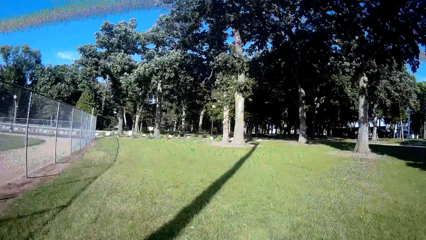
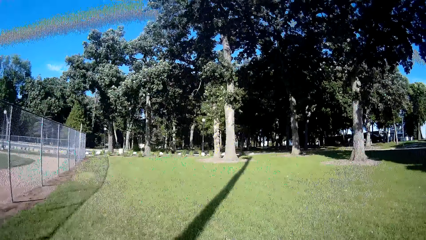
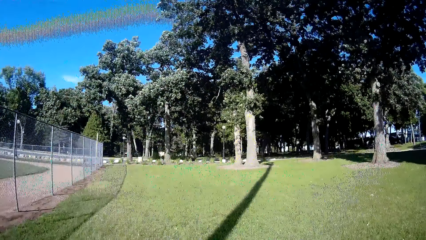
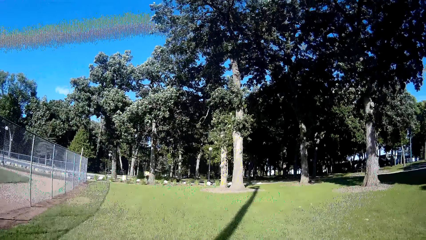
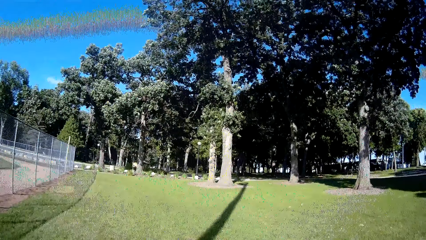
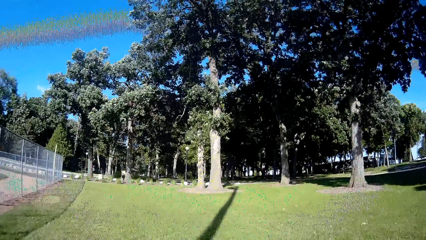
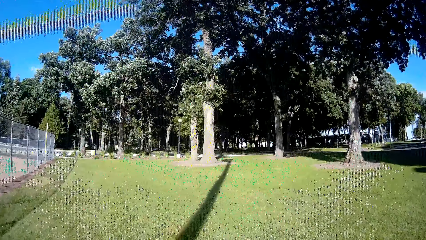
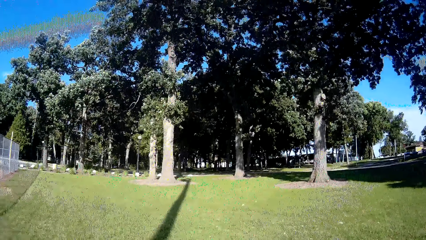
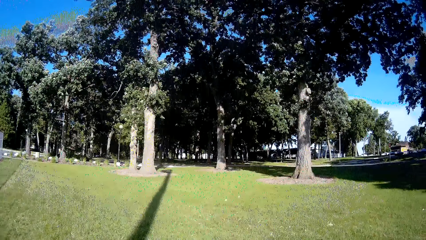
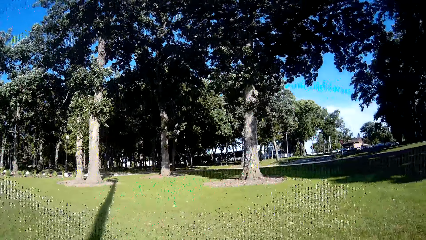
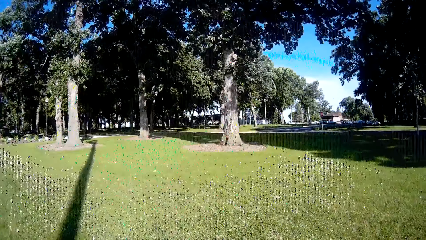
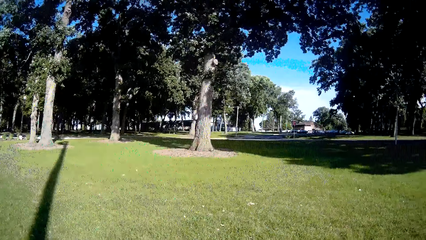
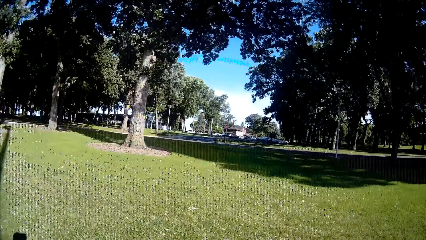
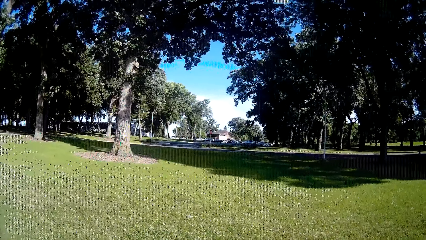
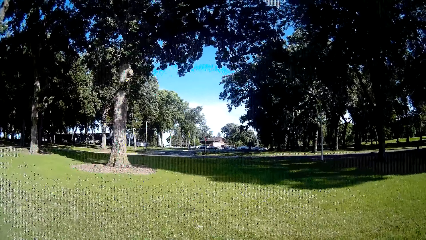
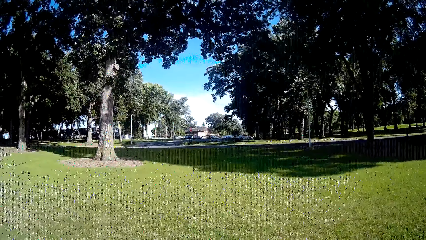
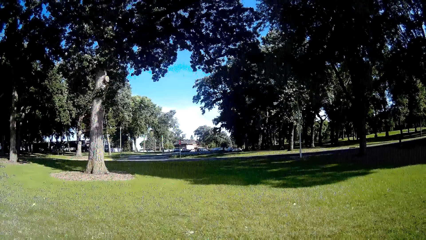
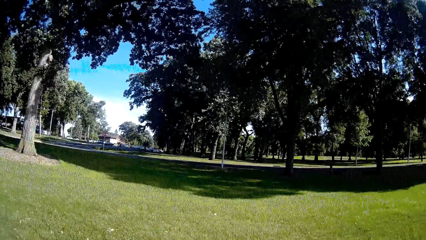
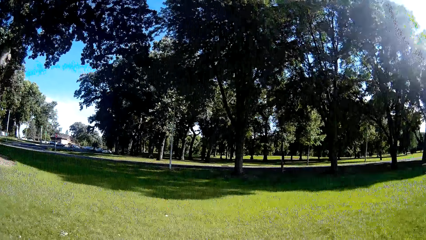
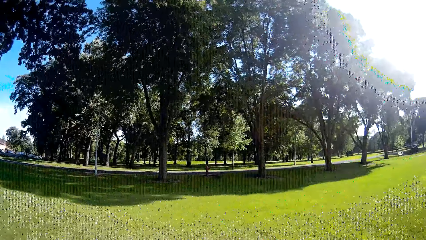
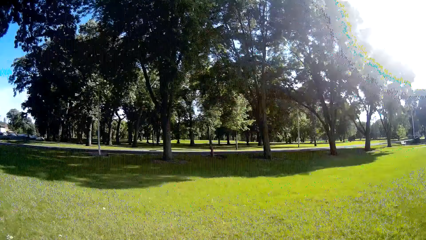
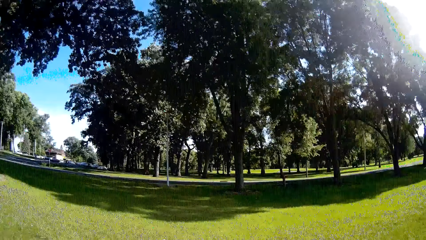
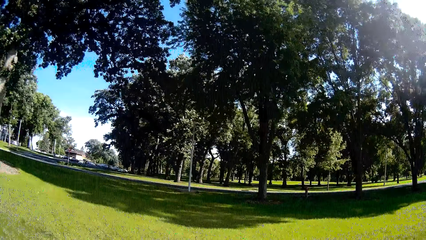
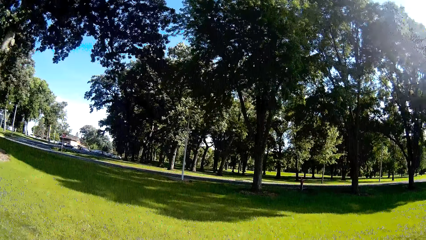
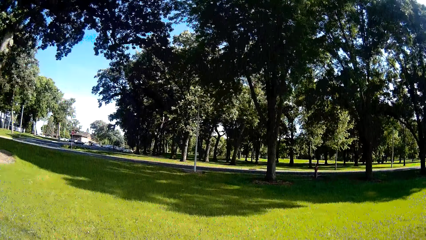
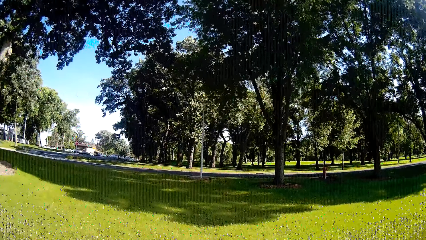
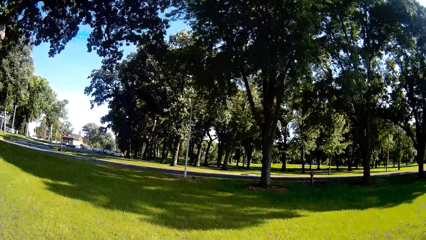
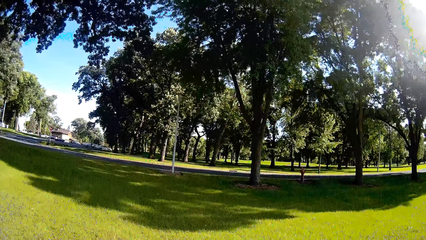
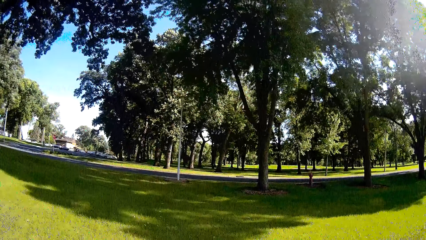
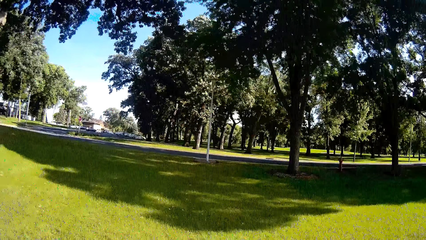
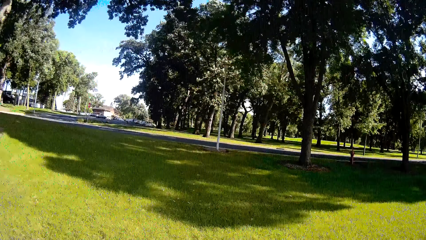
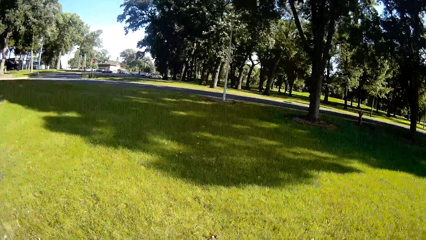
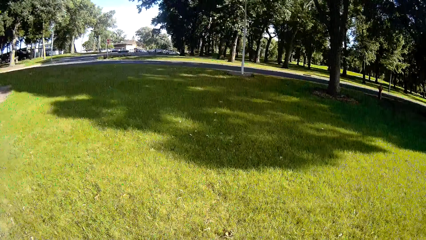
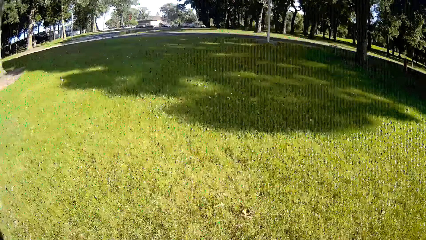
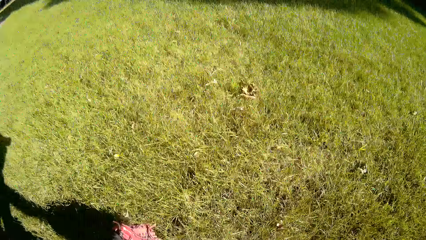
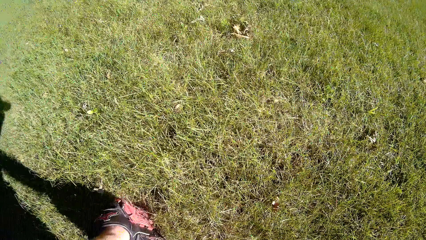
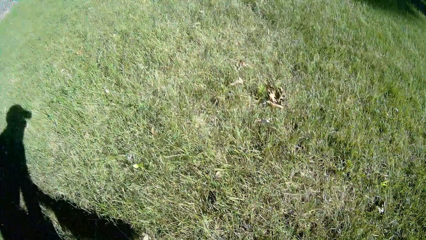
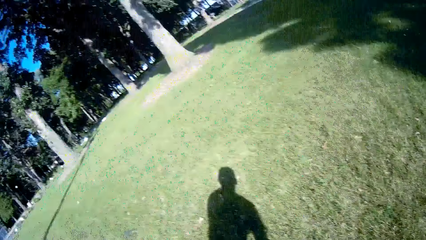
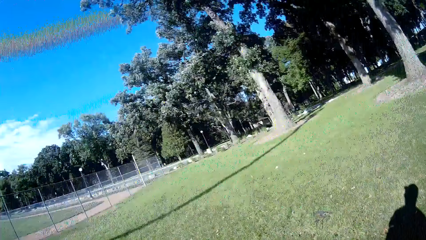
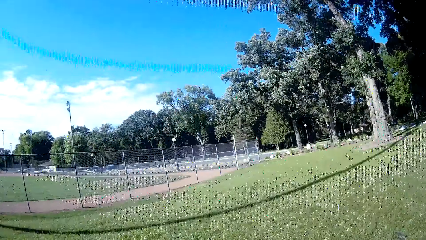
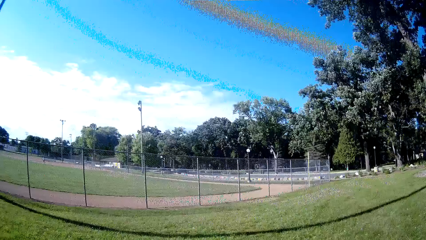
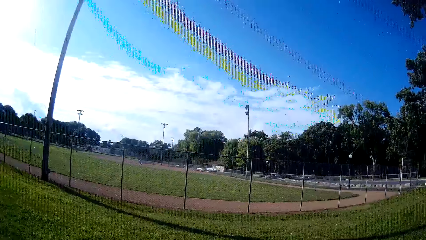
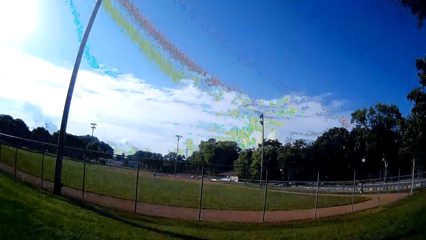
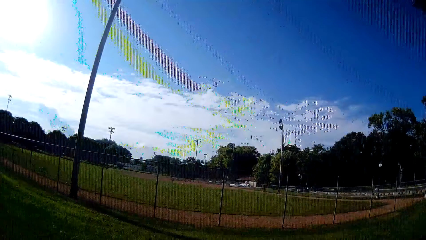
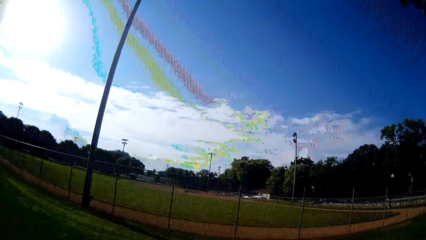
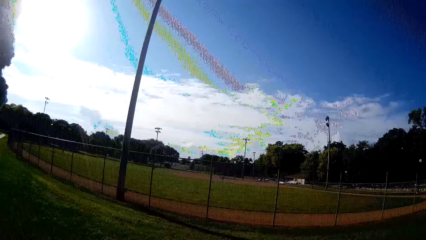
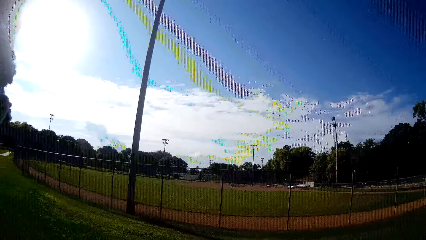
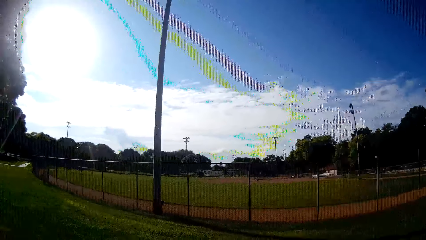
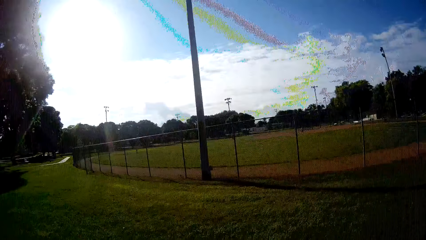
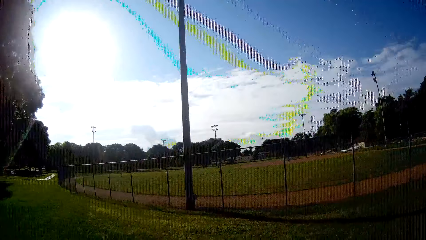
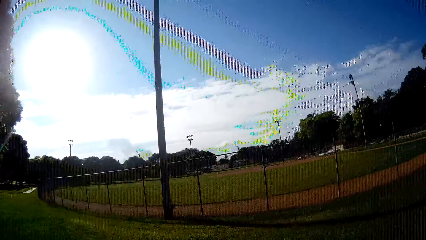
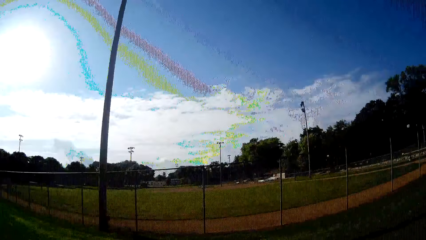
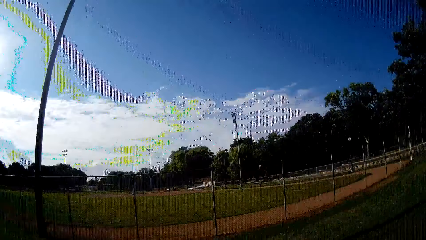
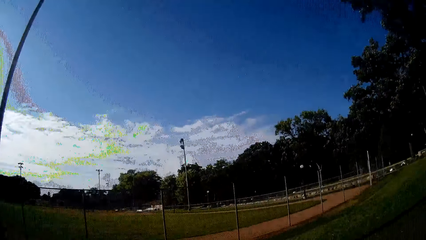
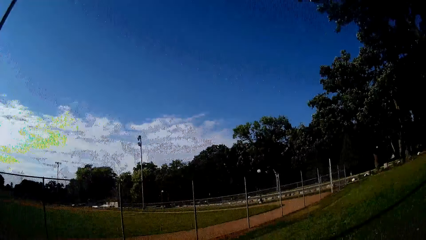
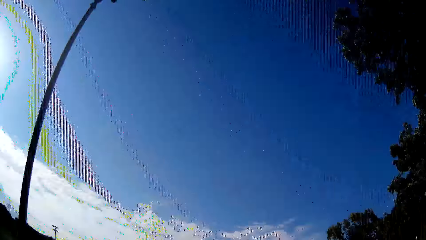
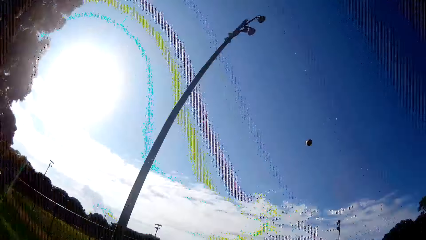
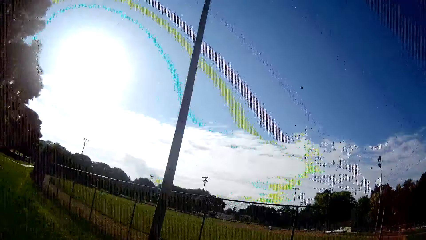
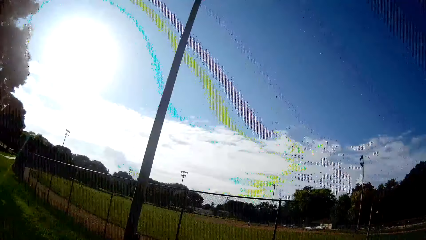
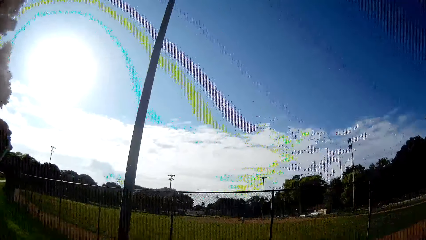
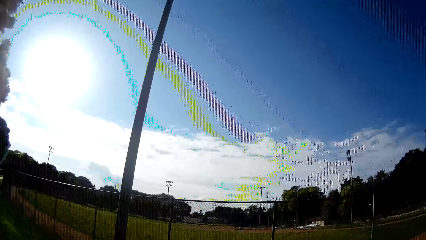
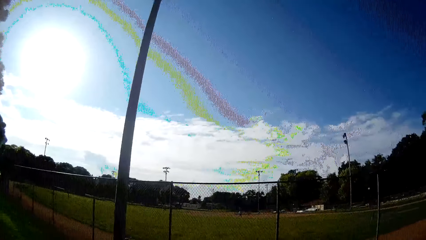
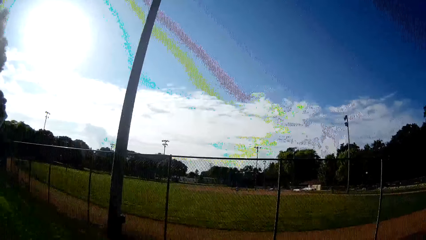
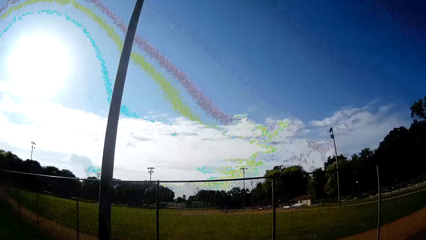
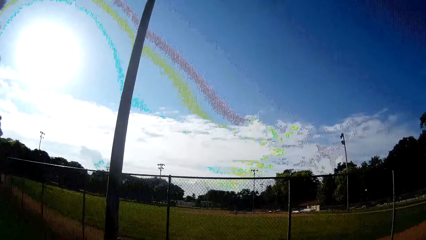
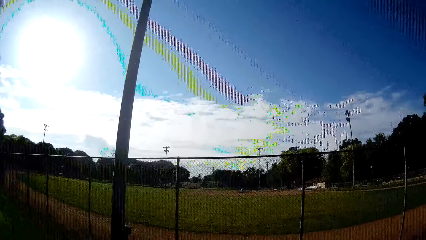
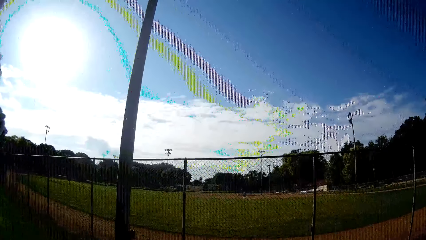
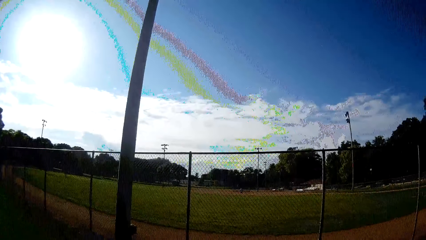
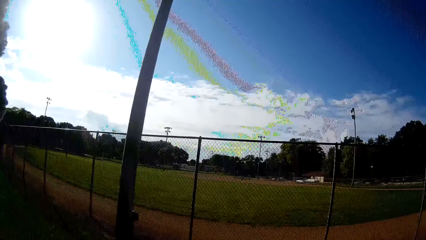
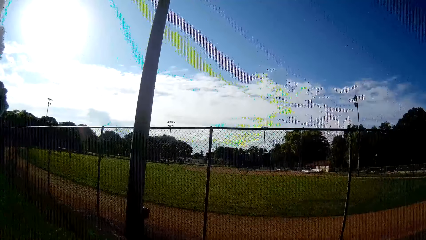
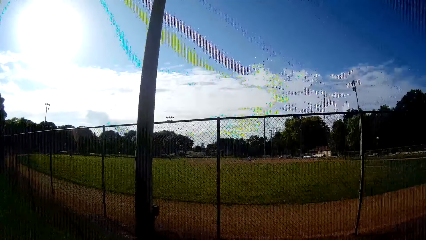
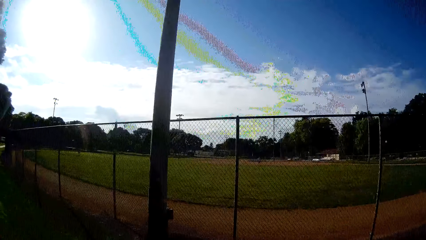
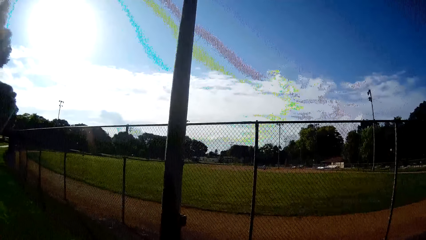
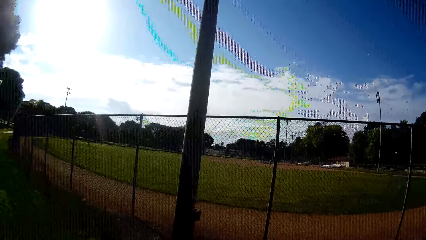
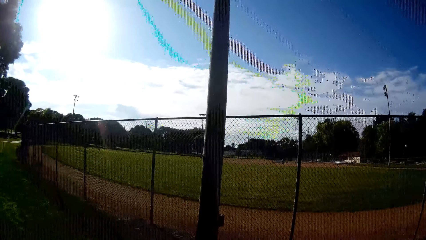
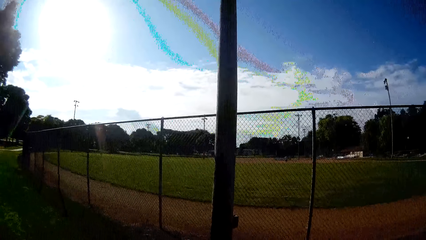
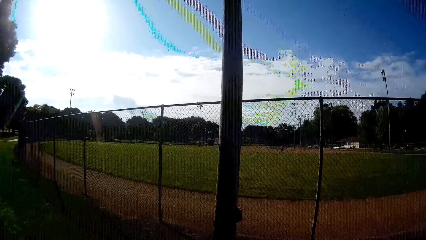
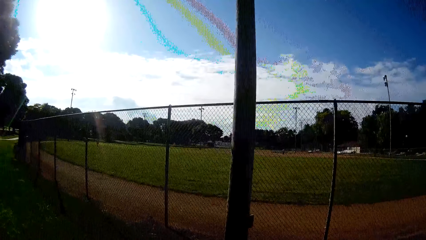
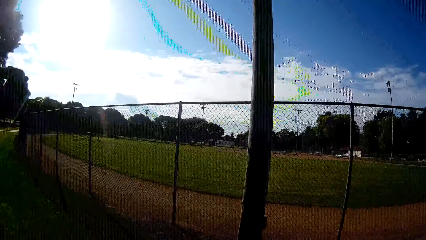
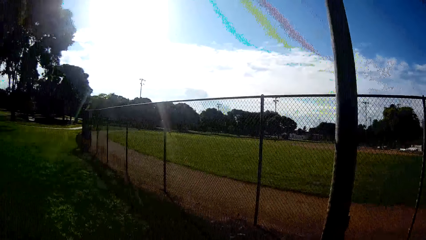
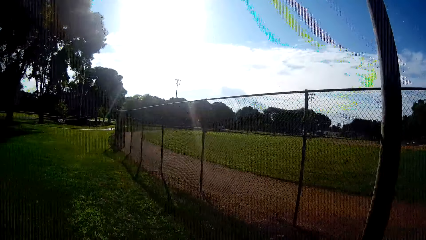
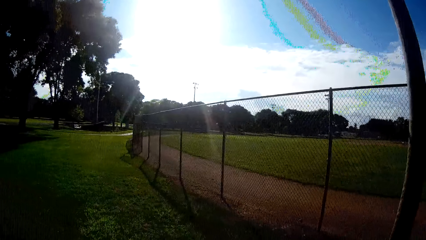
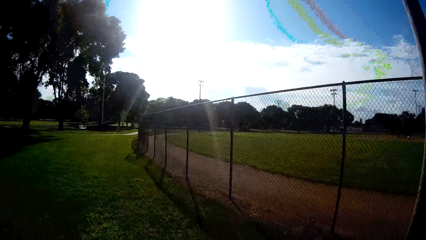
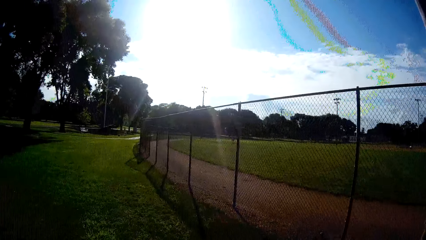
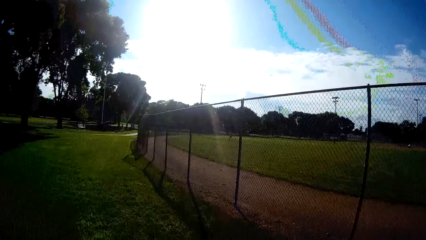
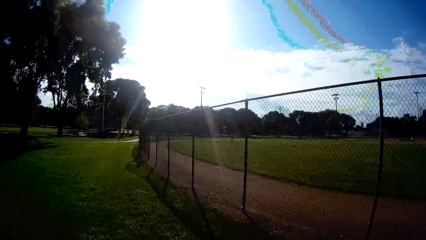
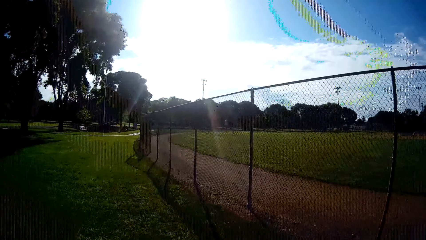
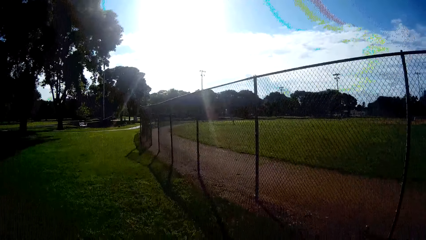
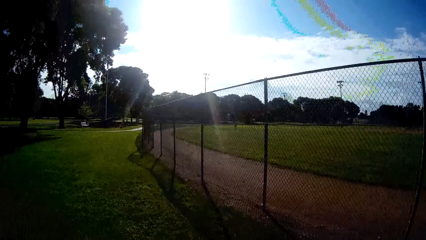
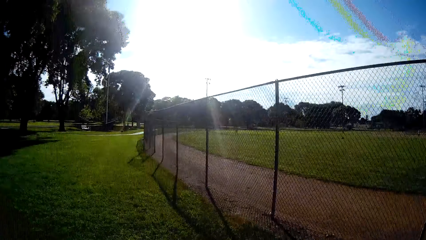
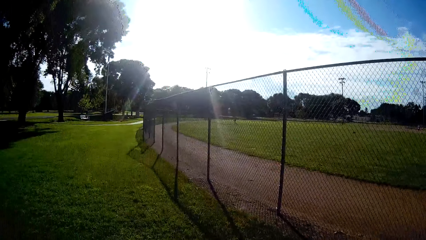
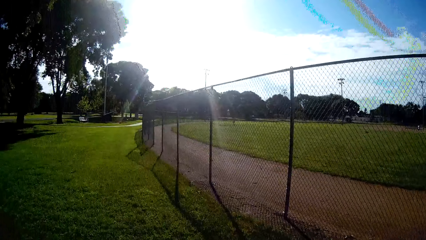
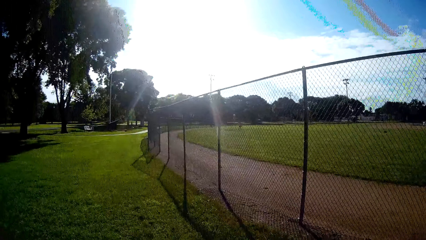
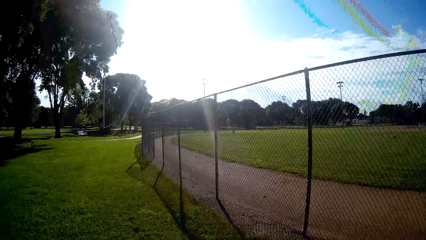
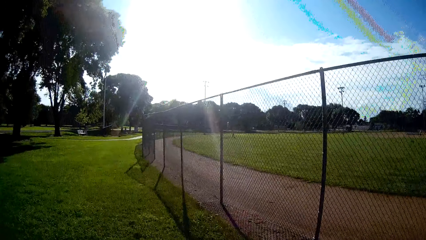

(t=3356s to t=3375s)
The camera wearer picks up a ball. They throw the ball towards the man. They walk towards a mesh fence in the field. They converse with the man.
